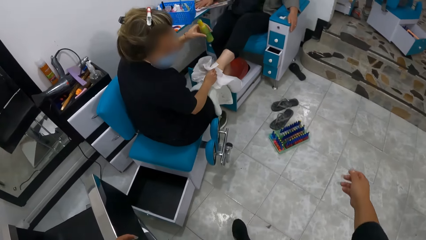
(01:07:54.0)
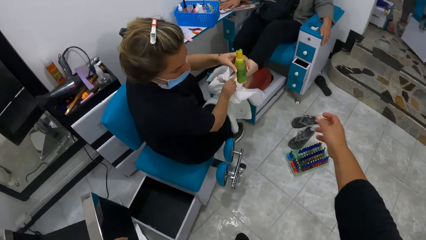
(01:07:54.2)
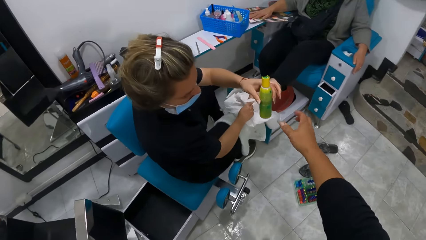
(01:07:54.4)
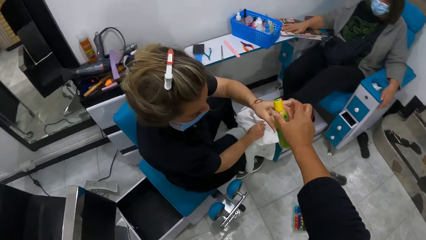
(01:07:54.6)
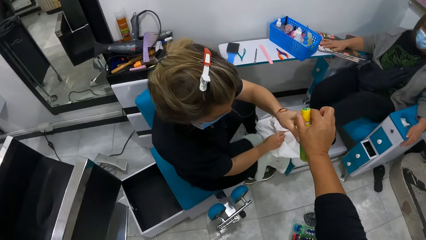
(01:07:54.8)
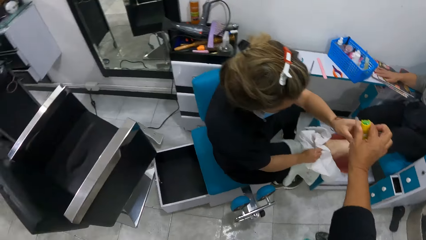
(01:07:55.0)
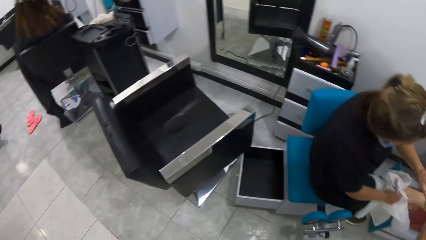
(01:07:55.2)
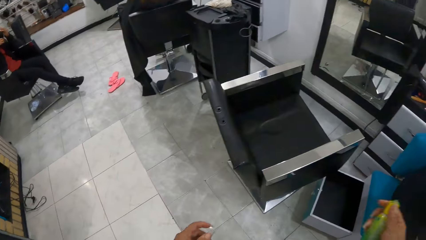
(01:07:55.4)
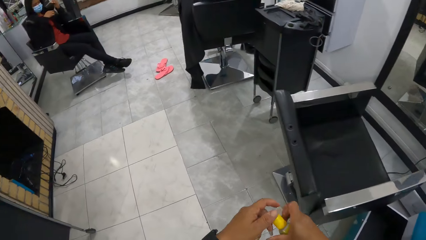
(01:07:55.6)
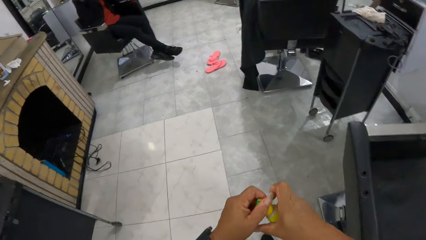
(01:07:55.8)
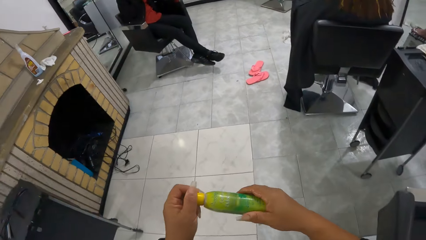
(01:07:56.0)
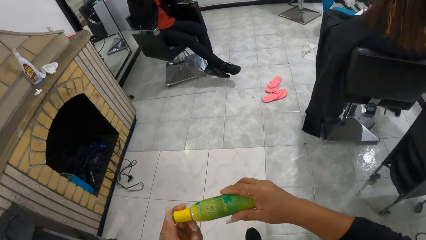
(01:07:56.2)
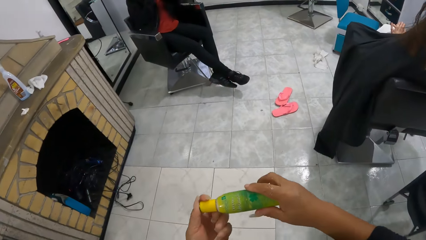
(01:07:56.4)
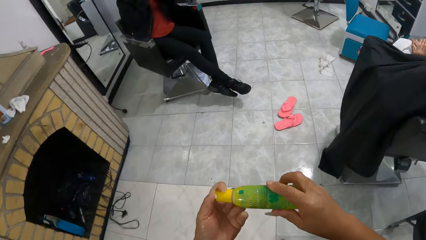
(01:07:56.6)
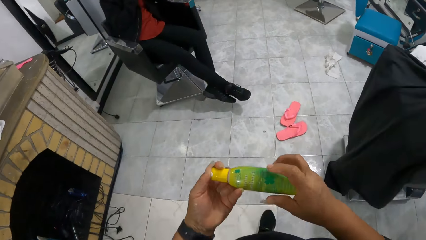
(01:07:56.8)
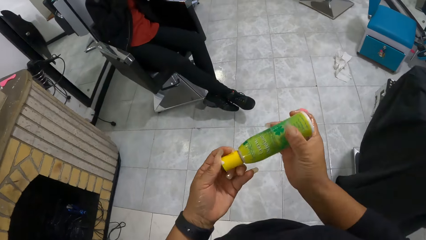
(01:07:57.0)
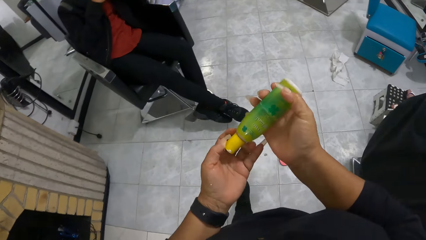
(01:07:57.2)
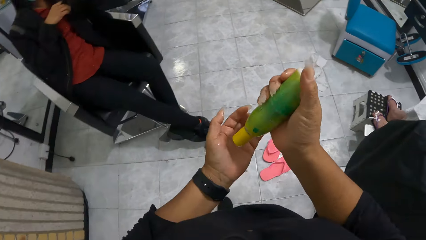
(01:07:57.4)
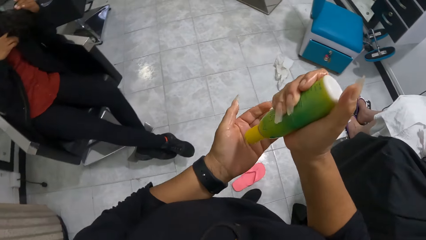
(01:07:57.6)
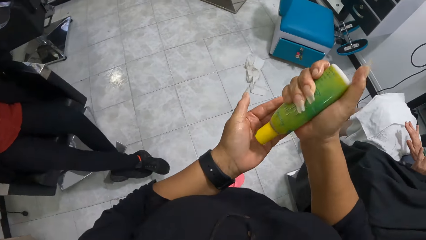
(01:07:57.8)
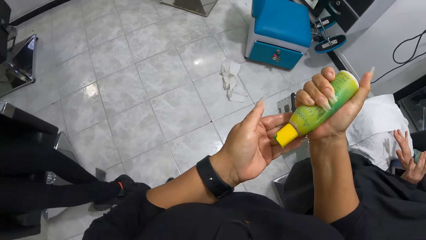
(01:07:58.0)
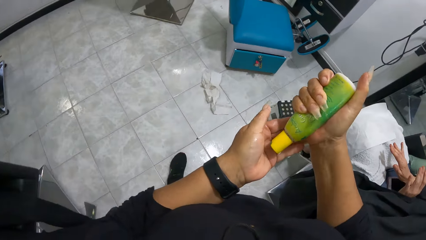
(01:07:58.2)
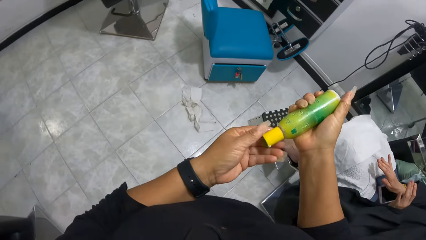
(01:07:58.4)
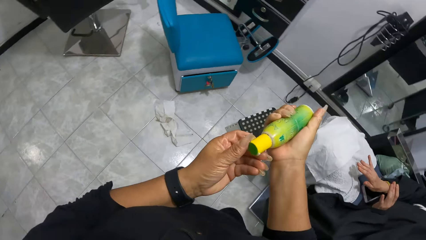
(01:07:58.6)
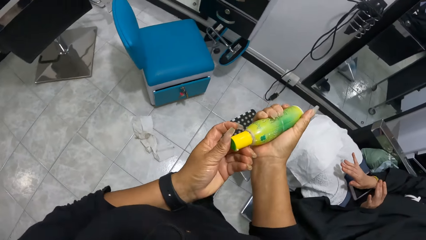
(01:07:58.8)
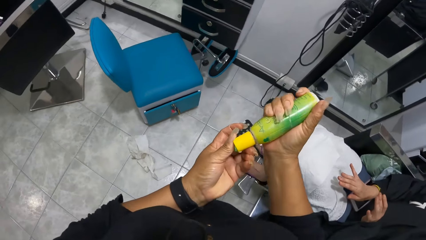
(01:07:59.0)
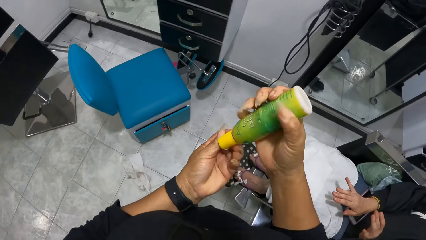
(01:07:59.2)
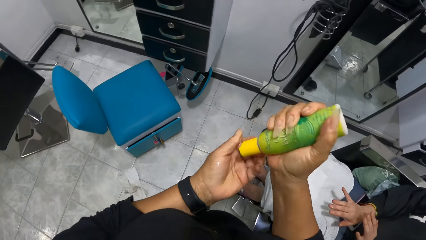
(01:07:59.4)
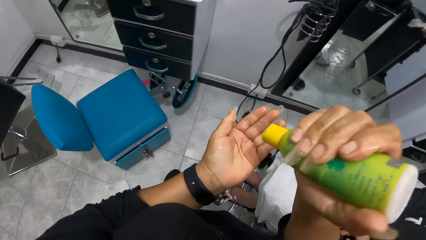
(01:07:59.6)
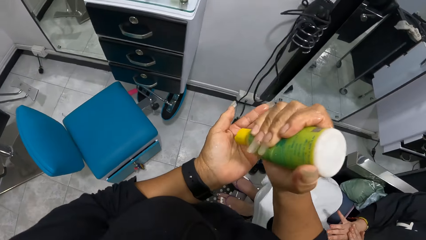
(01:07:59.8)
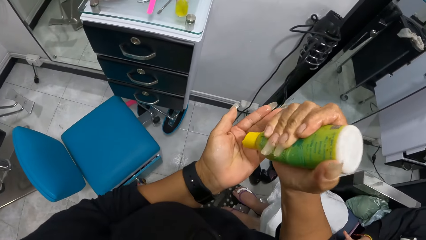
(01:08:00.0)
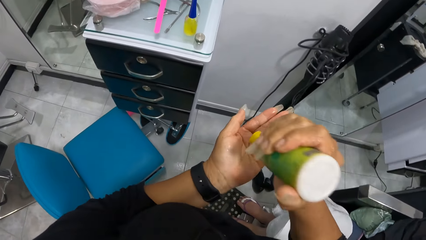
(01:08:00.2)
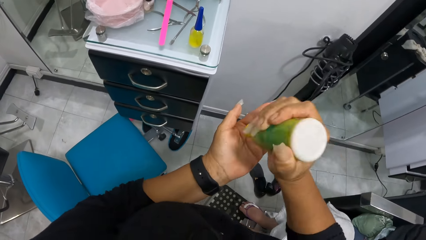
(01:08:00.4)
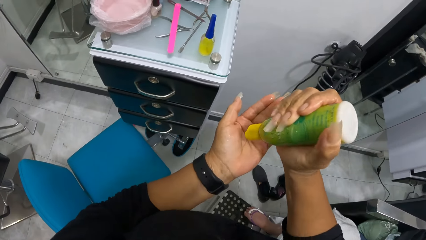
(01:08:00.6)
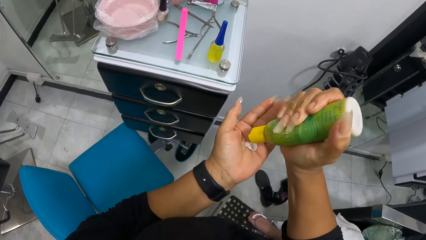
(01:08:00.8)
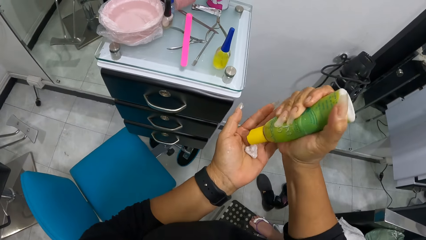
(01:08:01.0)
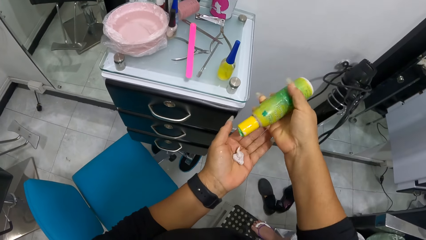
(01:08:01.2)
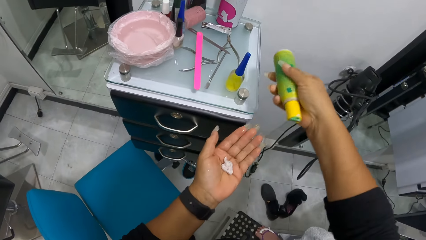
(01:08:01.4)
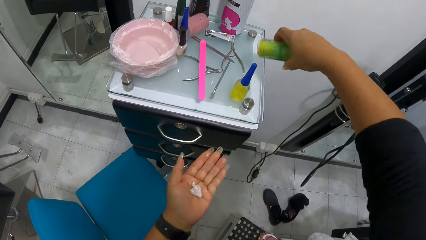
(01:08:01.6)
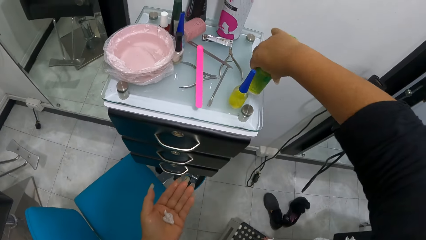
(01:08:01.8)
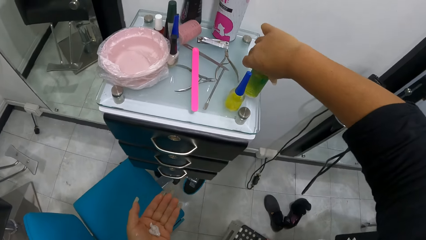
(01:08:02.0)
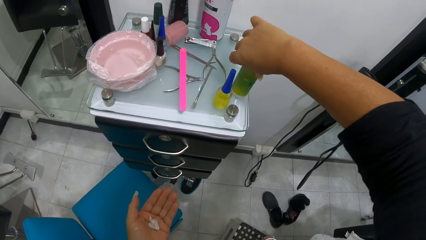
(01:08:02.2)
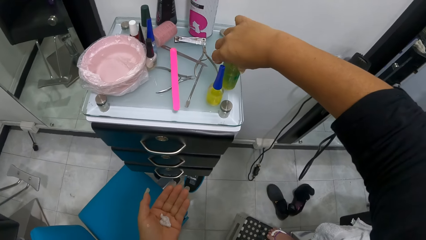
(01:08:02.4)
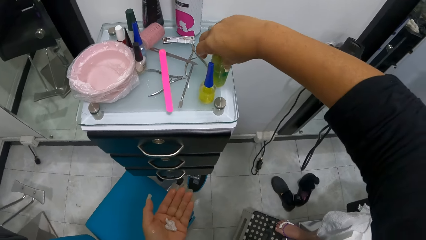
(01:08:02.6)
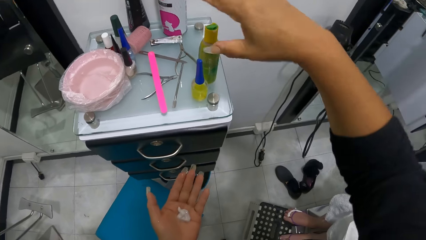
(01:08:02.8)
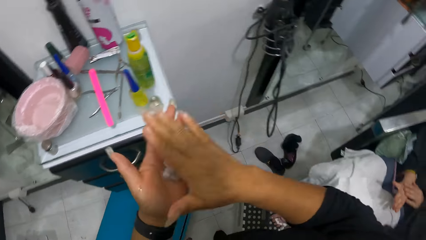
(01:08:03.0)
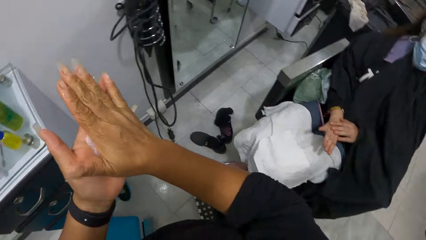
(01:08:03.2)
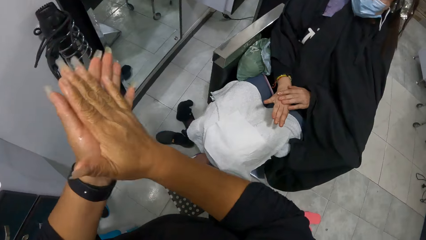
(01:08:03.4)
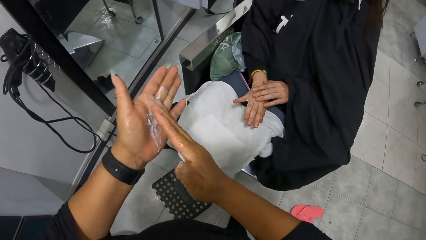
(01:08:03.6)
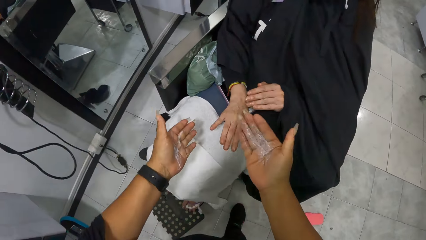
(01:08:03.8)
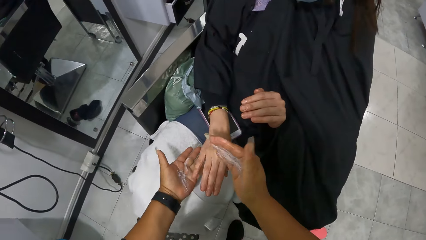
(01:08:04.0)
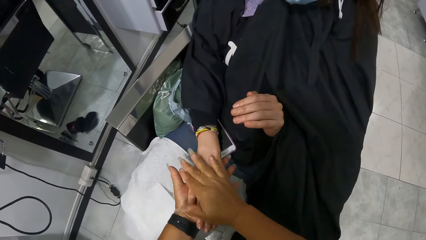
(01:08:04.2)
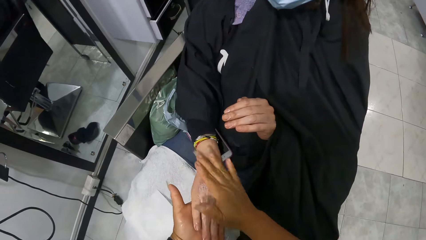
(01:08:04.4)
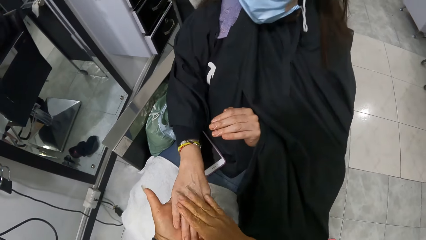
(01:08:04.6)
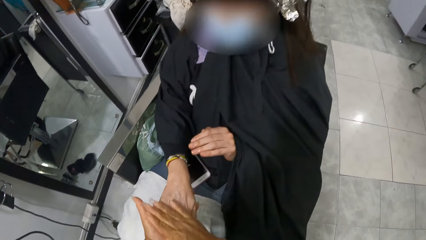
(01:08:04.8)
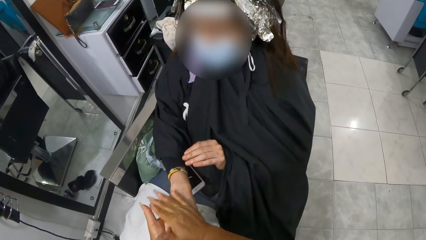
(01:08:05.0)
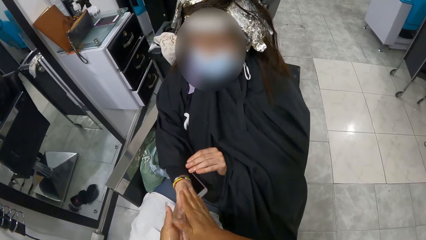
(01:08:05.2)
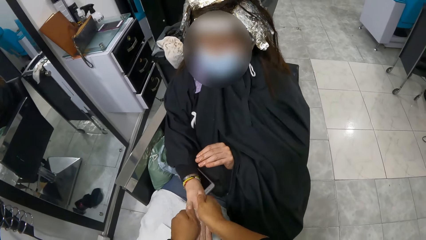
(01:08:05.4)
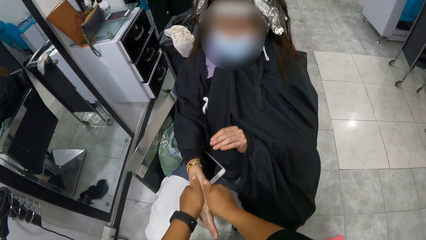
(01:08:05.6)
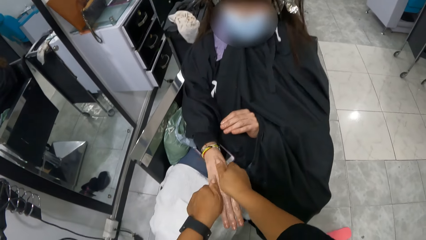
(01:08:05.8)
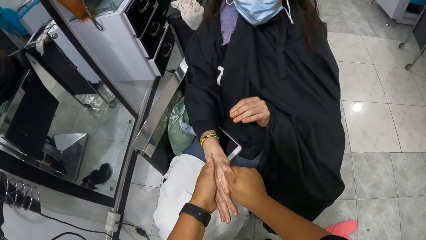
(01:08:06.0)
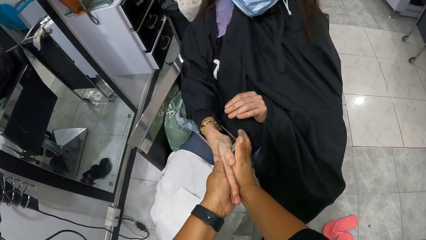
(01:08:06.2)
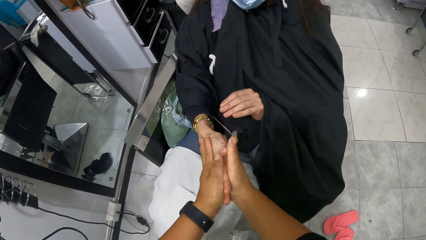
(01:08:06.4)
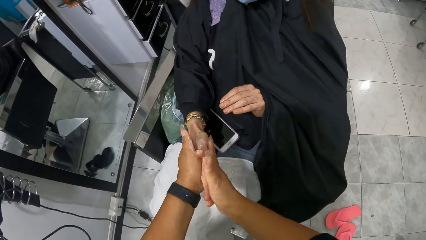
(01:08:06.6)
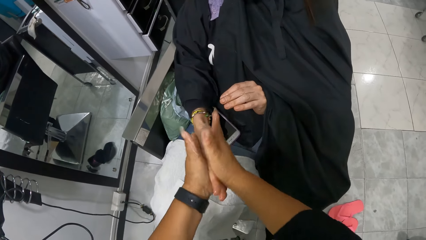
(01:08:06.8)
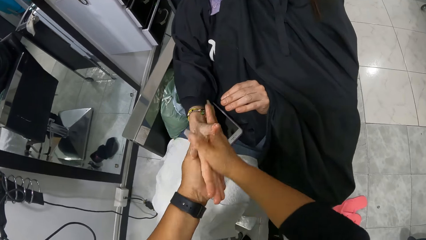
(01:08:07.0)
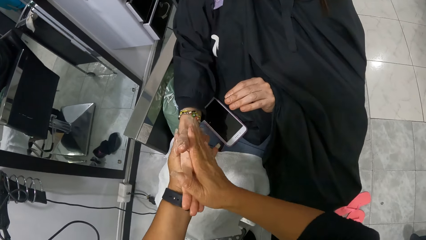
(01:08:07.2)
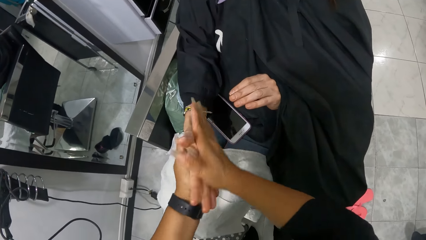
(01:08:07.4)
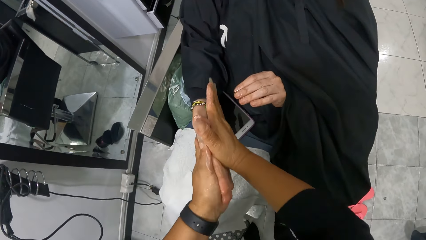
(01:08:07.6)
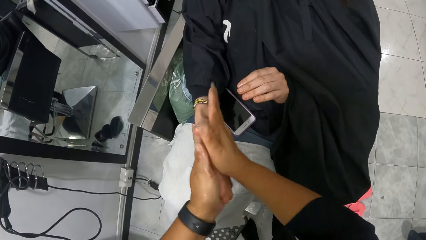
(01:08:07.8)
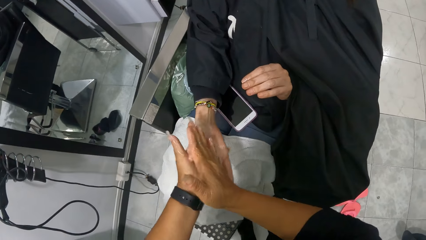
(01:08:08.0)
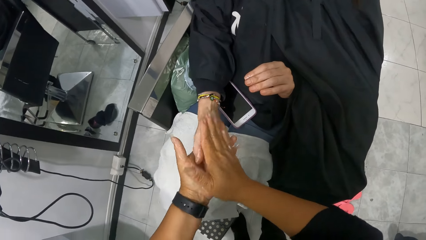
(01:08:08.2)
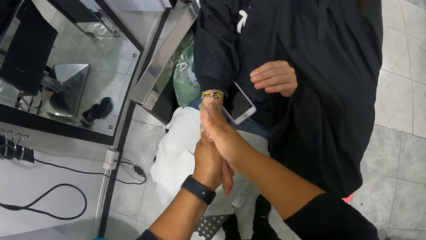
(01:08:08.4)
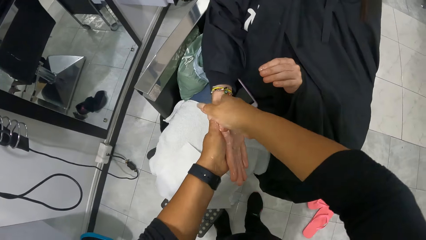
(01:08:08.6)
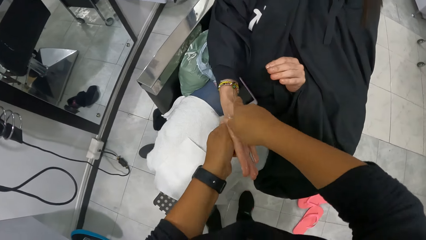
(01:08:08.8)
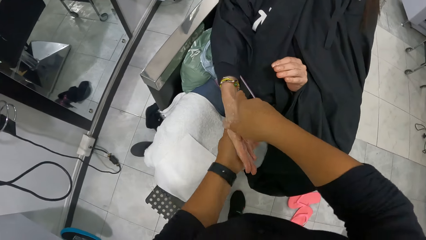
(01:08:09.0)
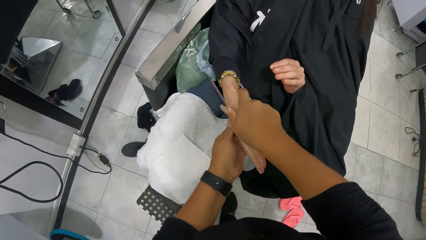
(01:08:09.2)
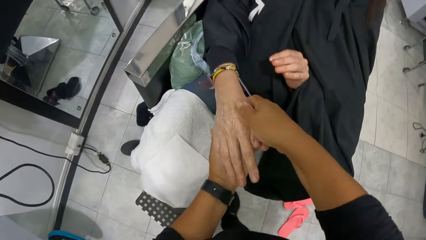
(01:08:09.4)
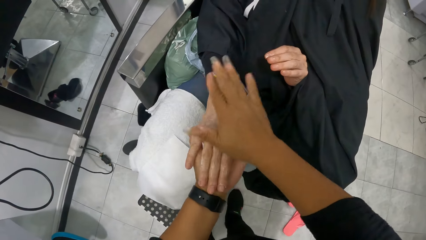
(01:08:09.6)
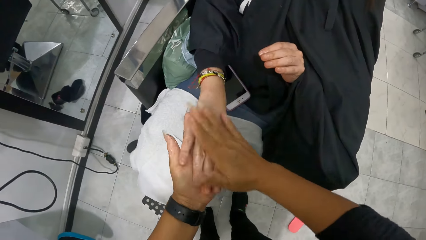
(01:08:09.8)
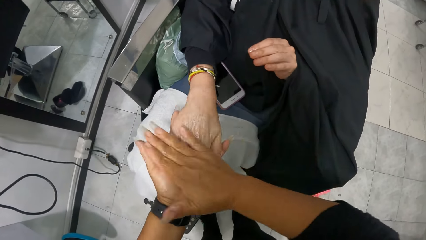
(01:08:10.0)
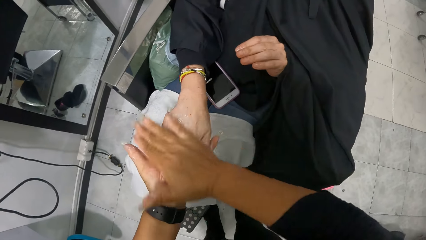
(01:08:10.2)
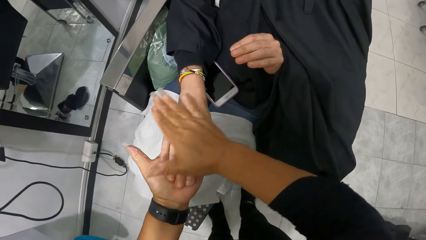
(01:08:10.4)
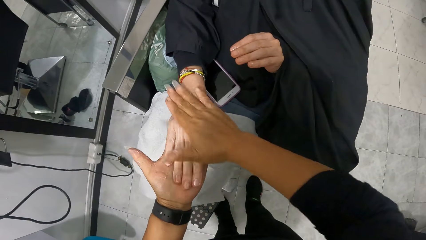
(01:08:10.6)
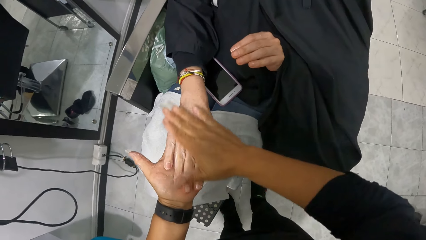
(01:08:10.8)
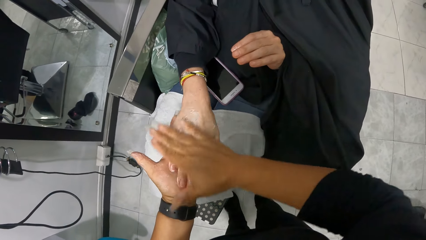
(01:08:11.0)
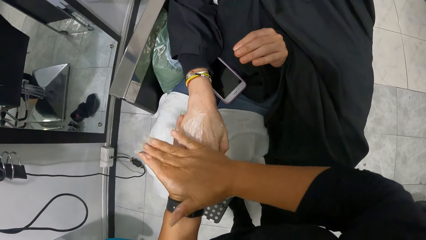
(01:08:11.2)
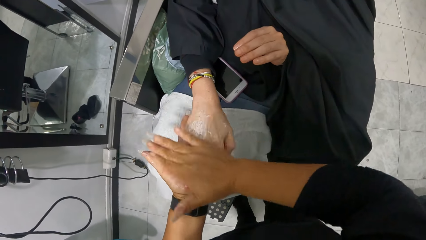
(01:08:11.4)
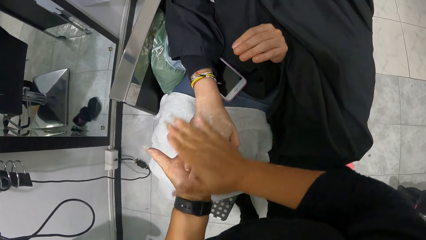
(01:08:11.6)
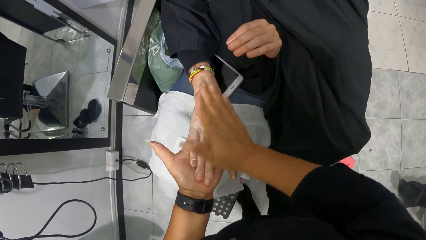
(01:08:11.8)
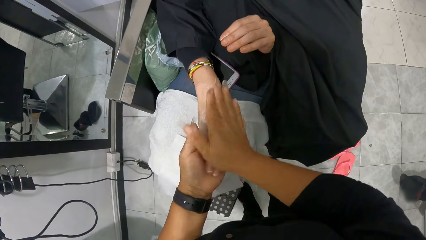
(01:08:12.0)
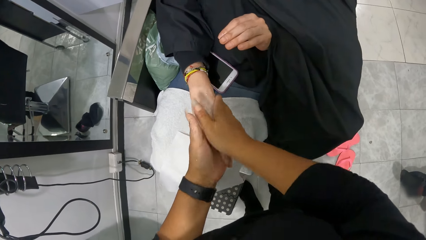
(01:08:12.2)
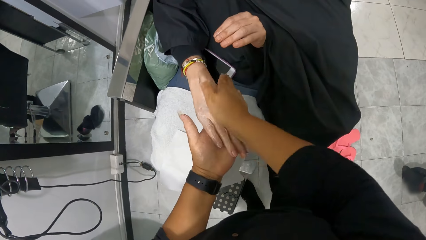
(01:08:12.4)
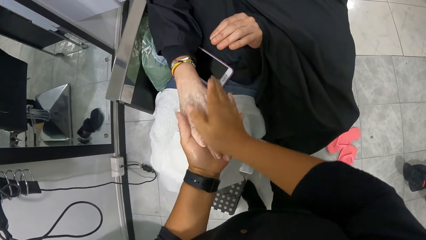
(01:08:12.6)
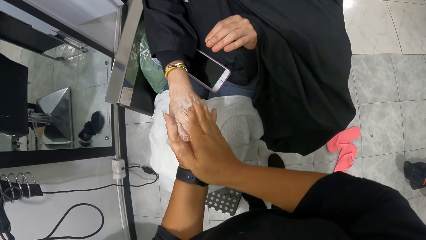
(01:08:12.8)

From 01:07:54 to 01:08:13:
The camera wearer takes a lotion bottle from a woman's left hand with her right hand. She walks. She opens the lid of the lotion bottle in her right hand with her left hand. She squeezes lotion on her left hand from the lotion bottle in her right hand. She places the lotion bottle on the shelf with her right hand. She rubs both hands together. She rubs the lotion on the other woman's right hand with both hands.
